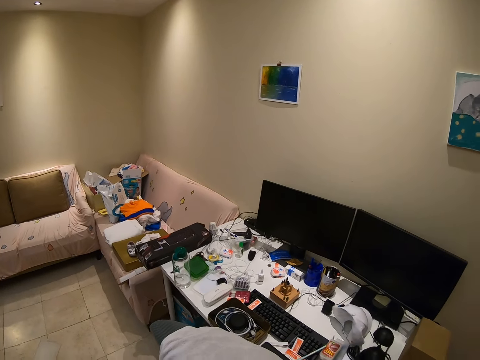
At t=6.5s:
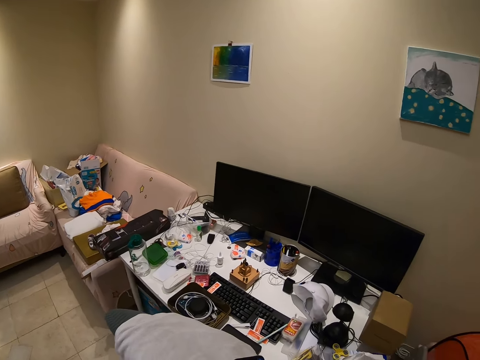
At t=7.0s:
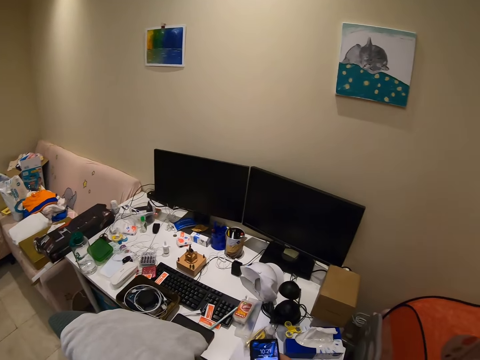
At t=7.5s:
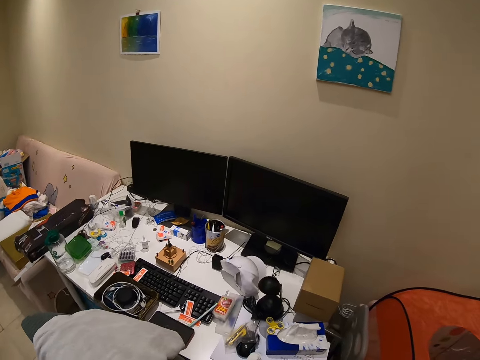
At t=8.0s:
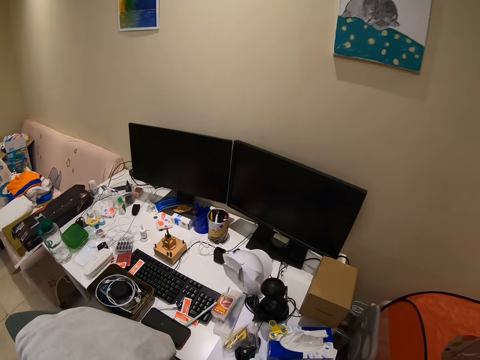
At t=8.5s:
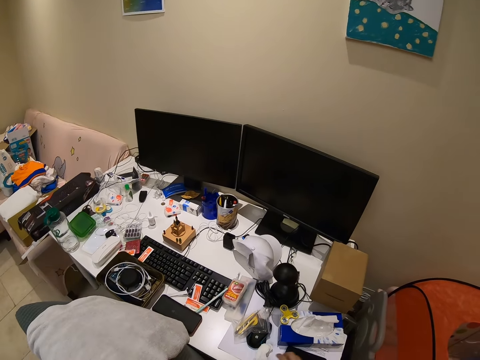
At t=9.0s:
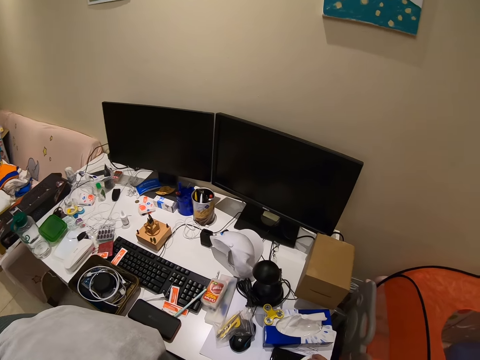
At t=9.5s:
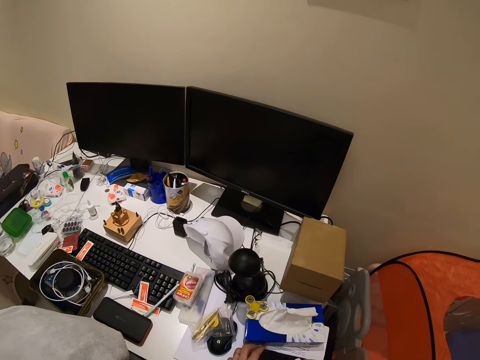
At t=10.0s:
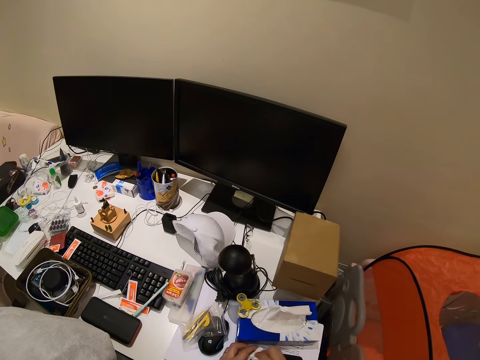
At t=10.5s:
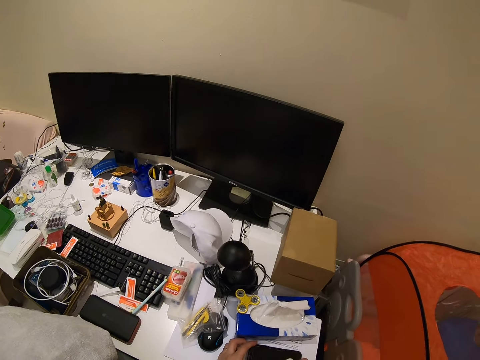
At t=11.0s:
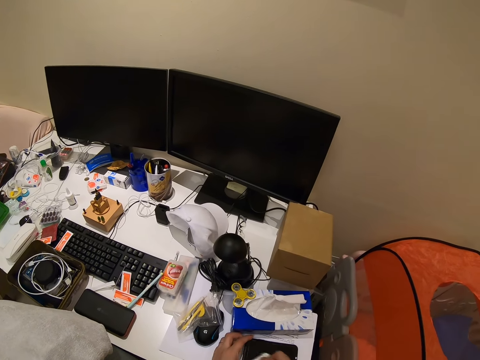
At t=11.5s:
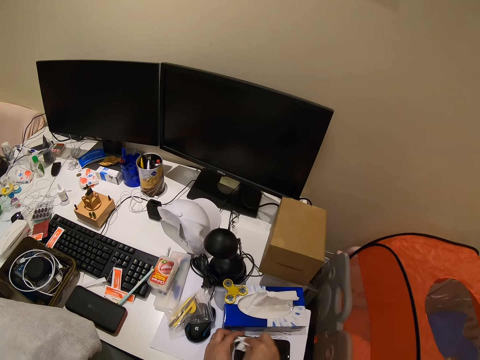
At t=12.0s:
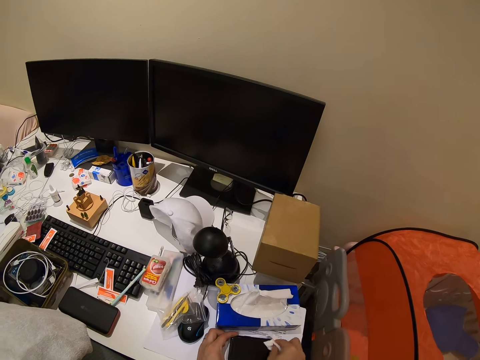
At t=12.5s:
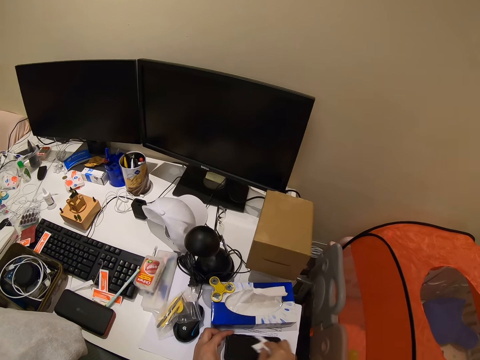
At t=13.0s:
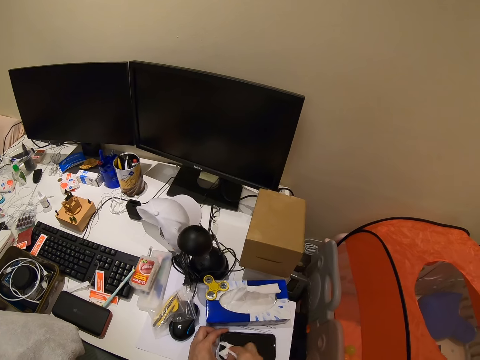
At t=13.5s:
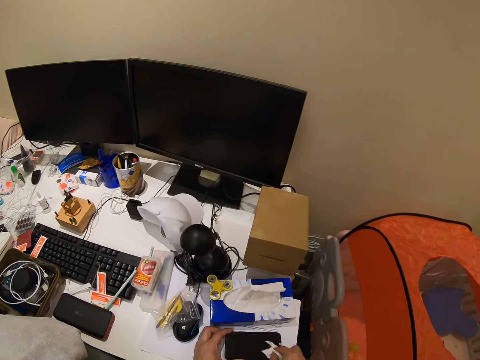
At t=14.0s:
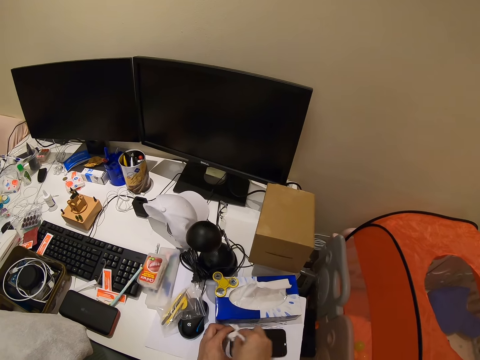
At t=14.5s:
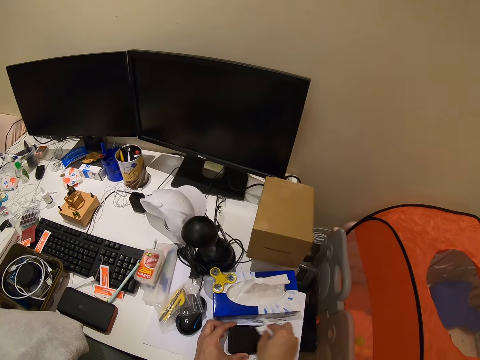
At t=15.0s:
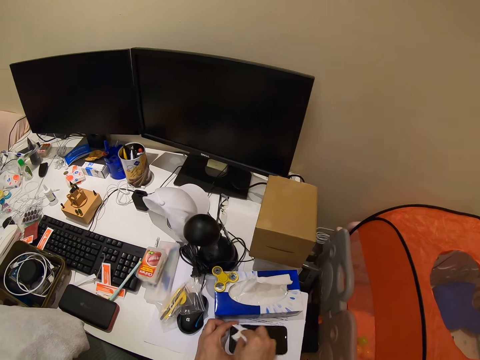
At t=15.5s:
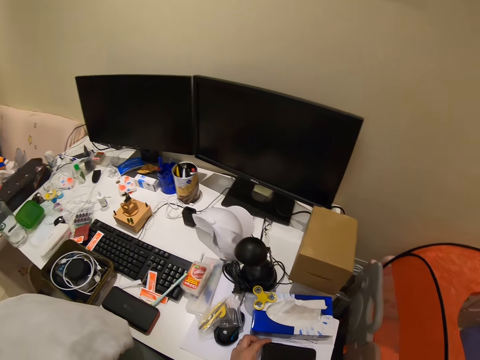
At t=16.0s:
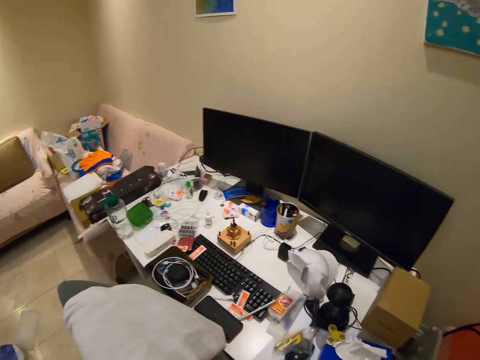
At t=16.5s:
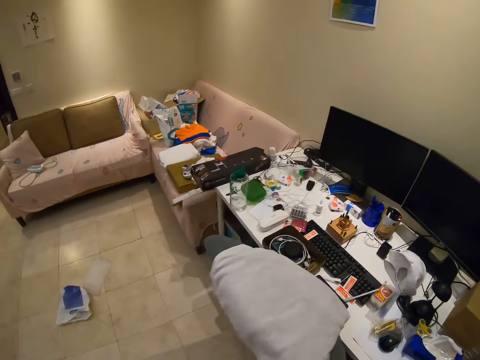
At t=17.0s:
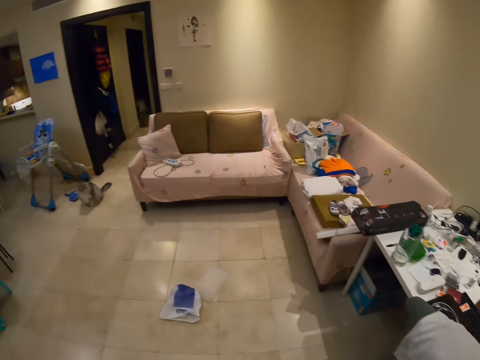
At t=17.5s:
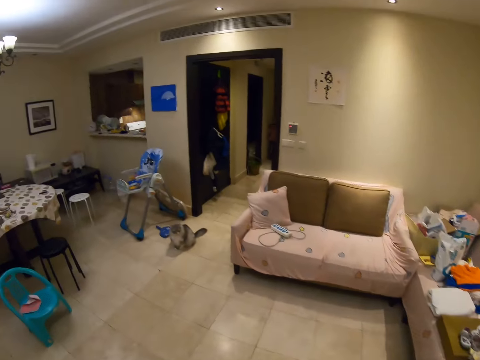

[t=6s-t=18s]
The camera wearer looks around. They move a phone around. They place the phone on the table. They wipe the phone screen.

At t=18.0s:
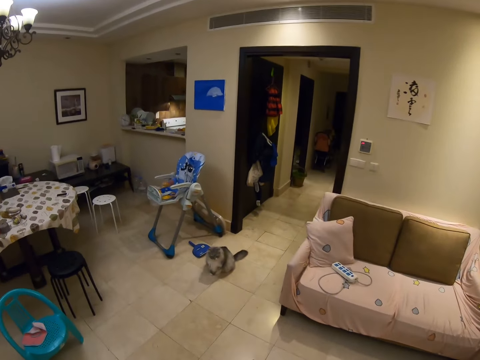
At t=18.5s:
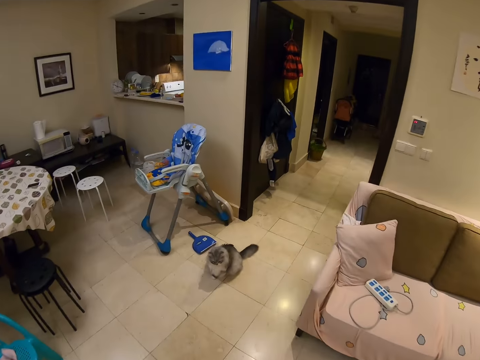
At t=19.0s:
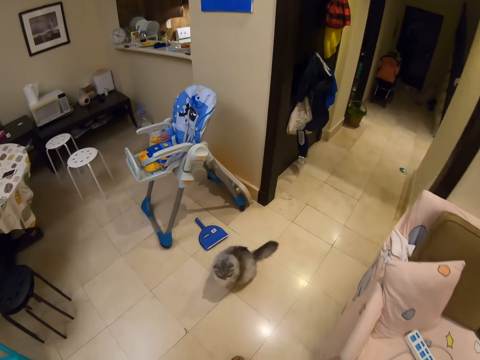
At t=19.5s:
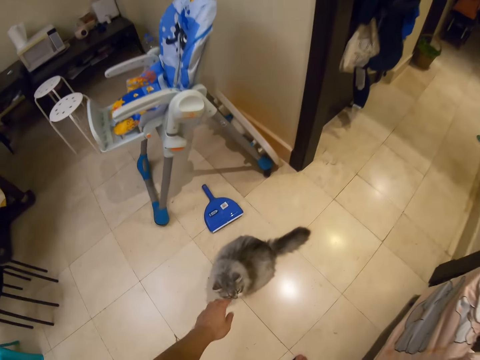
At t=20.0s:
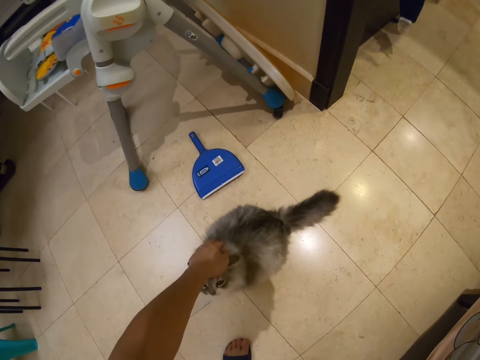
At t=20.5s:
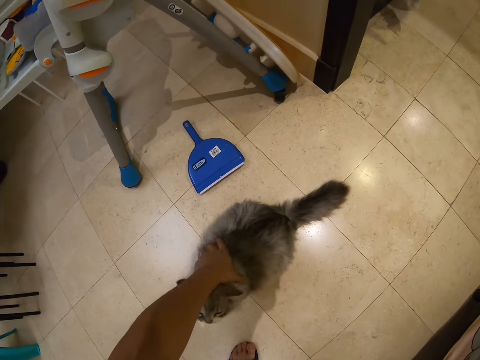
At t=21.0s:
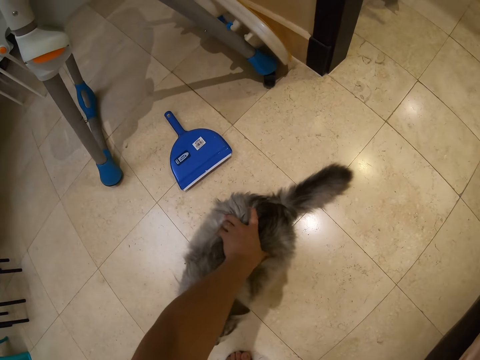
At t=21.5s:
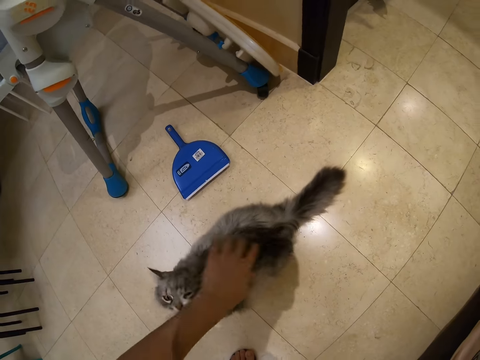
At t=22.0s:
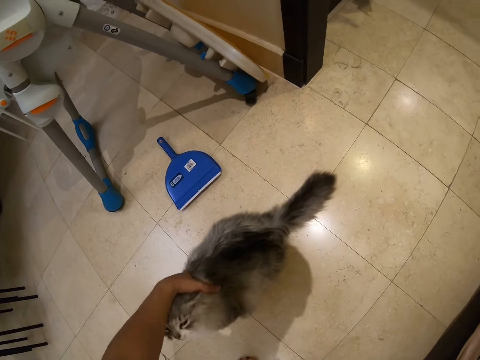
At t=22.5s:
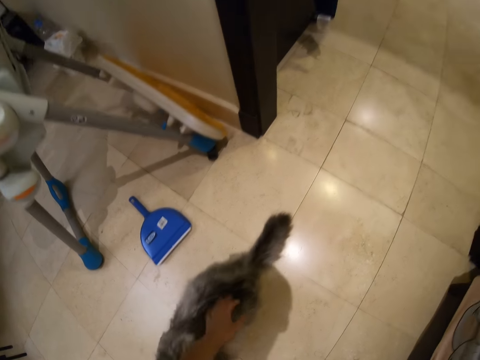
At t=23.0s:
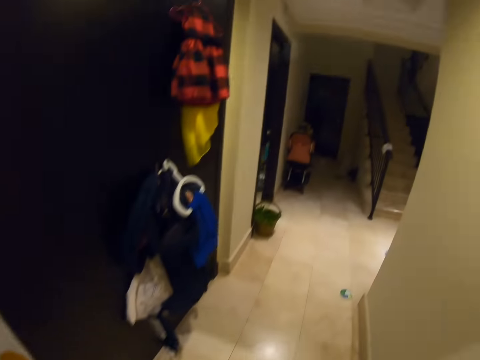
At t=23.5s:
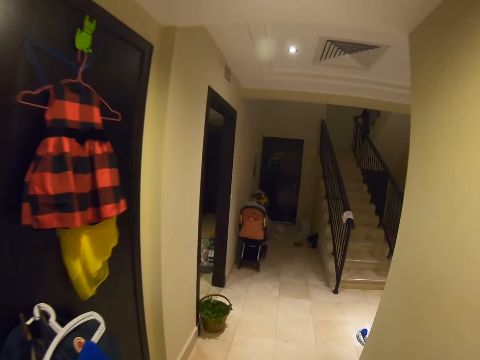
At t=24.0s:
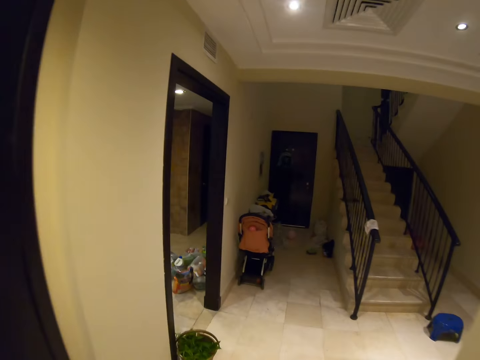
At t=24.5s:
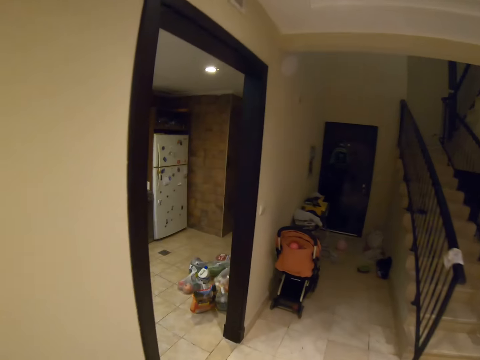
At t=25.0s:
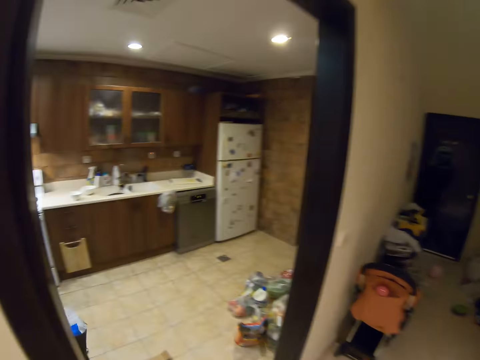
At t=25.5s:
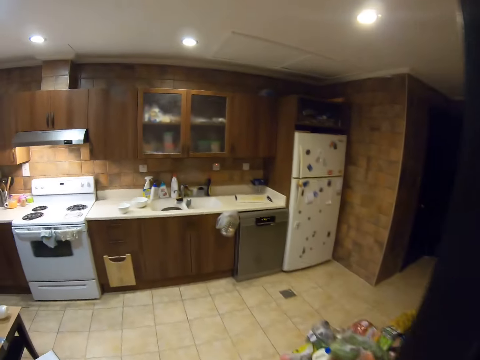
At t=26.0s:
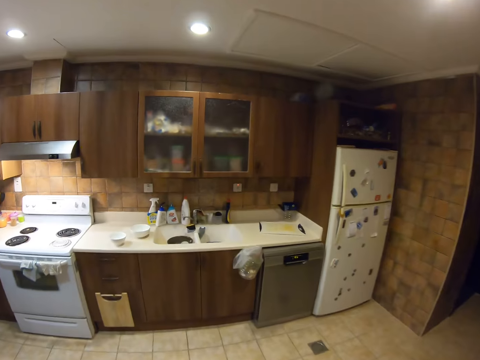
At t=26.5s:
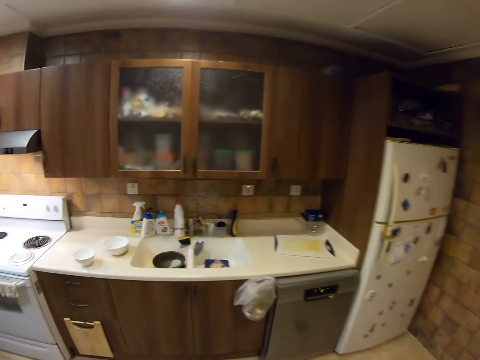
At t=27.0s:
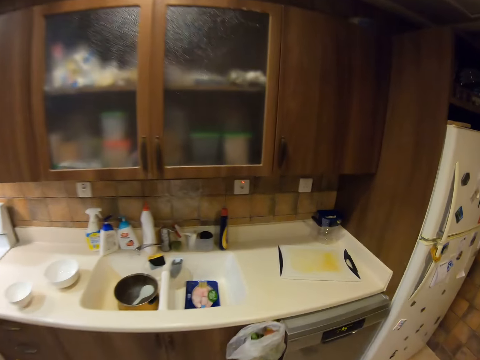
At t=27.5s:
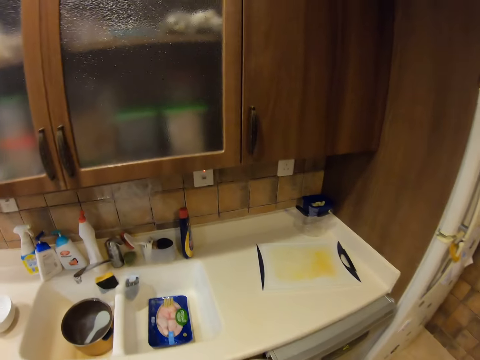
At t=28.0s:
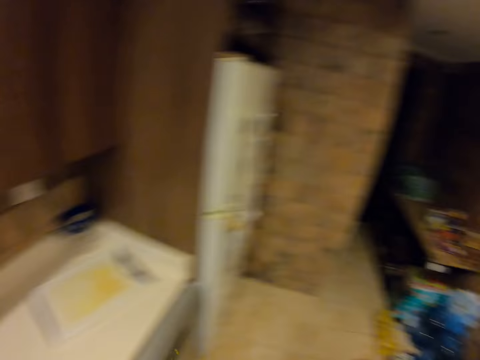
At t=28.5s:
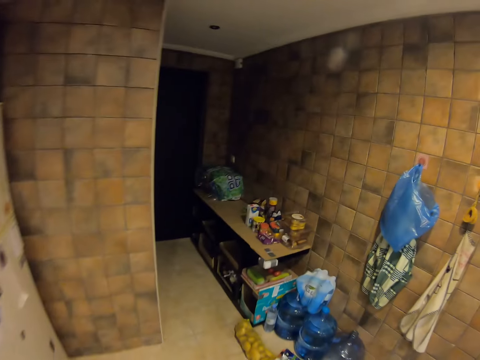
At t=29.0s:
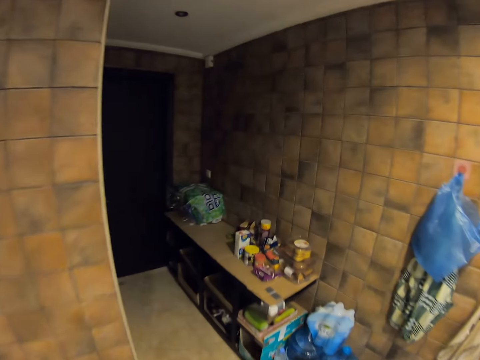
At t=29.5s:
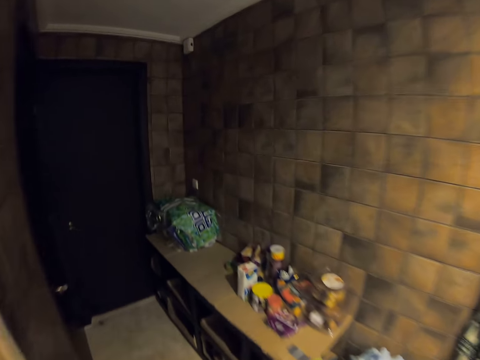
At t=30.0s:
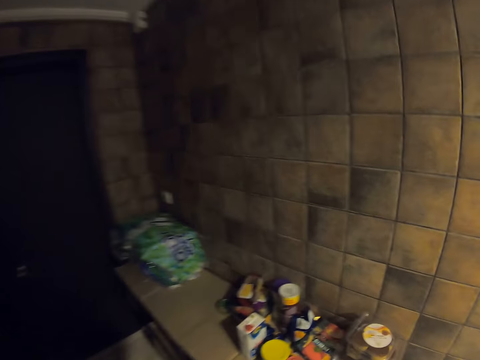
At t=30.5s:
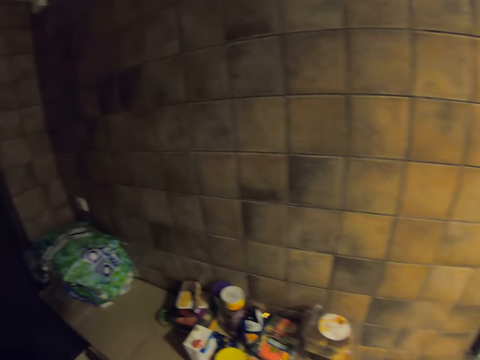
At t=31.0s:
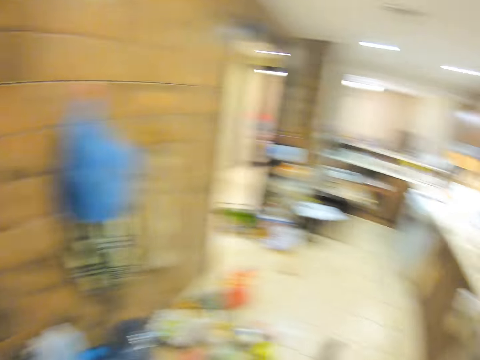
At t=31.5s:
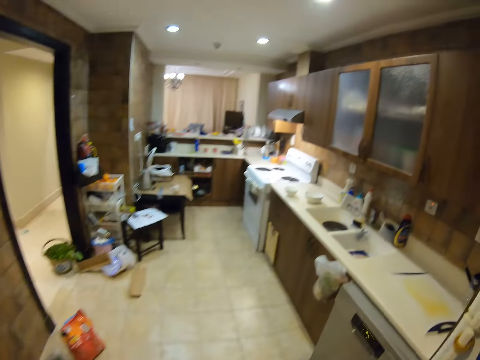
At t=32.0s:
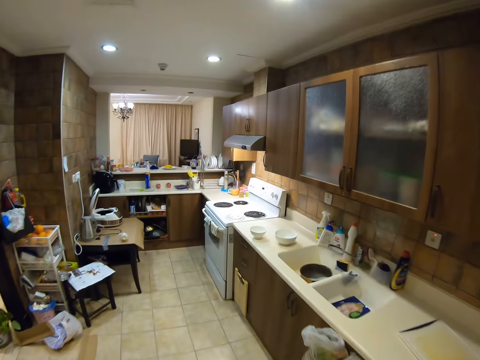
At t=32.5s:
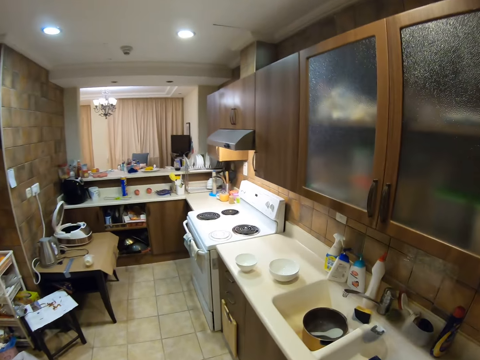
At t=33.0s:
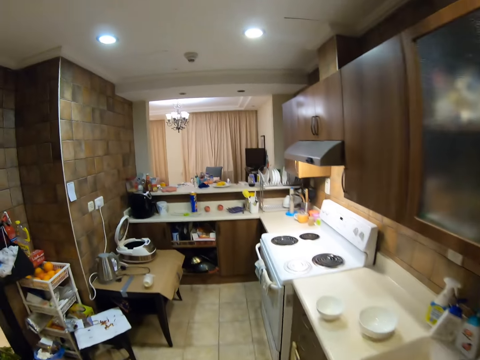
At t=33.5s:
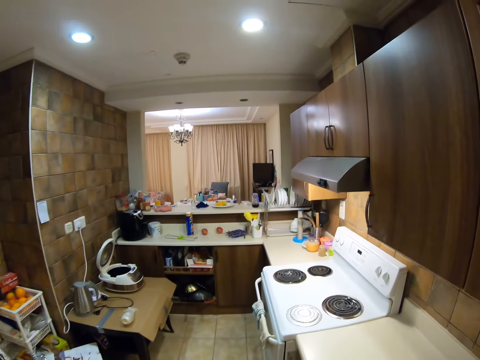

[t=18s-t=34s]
The camera wearer walks around. They pat the cat. They walk around the house. They walk in a kitchen. They walk around the kitchen.
